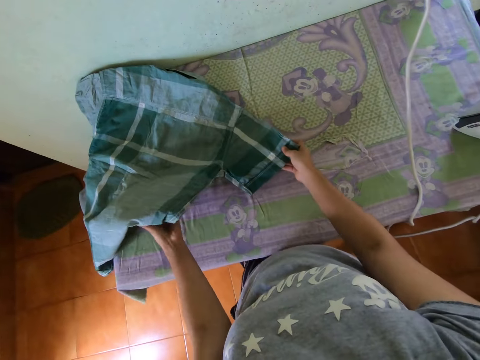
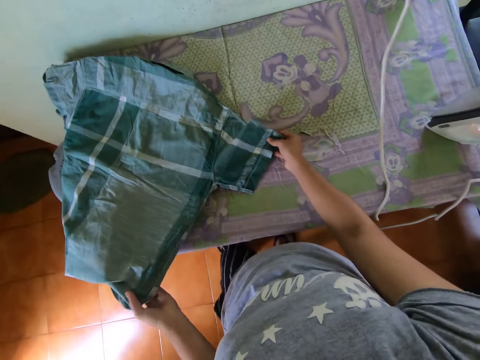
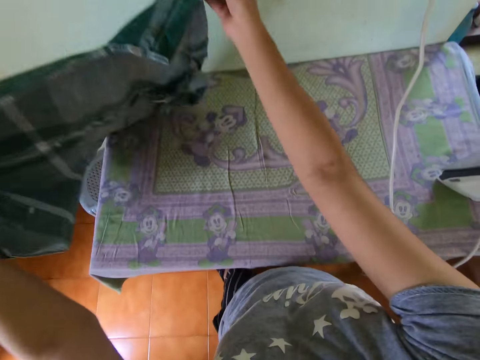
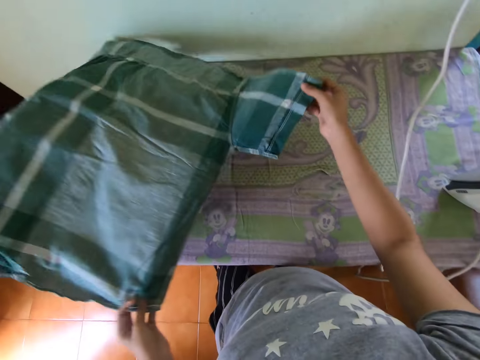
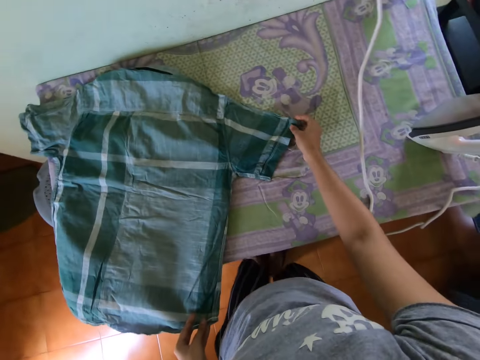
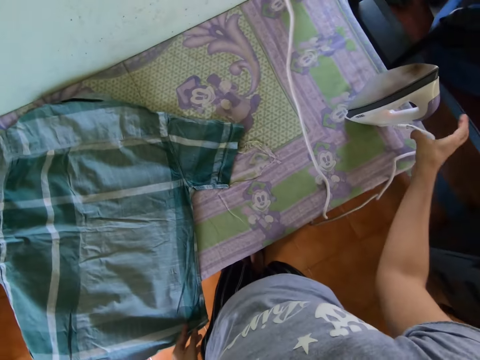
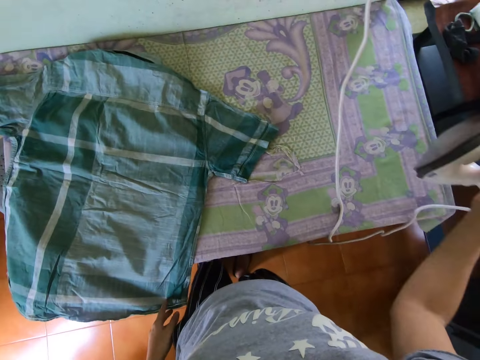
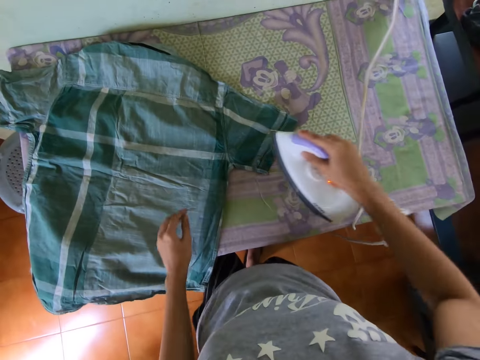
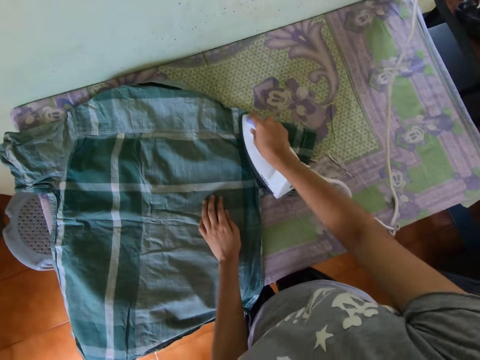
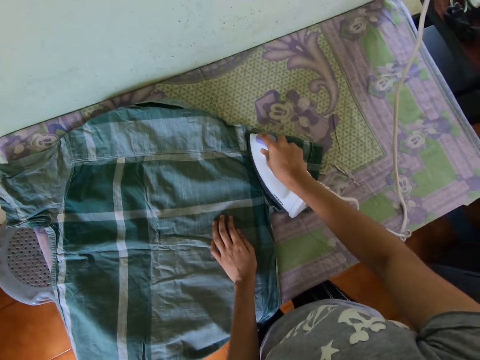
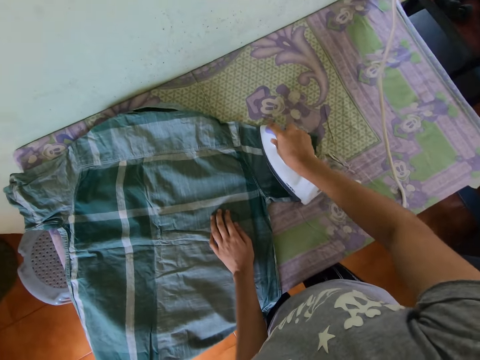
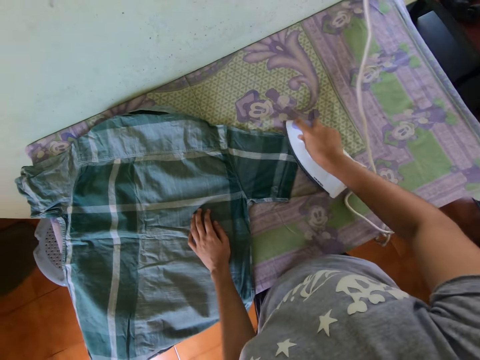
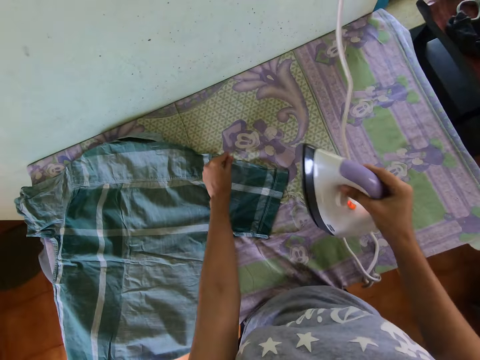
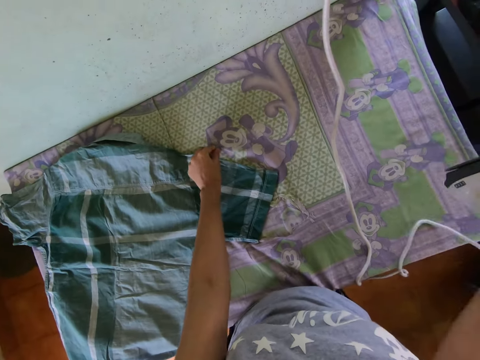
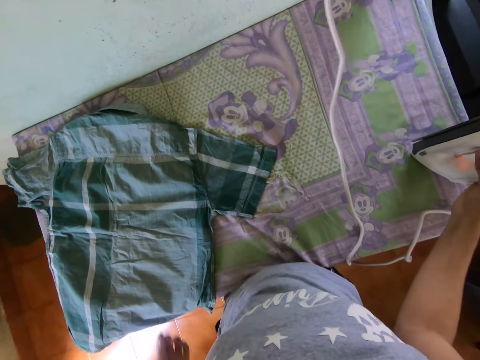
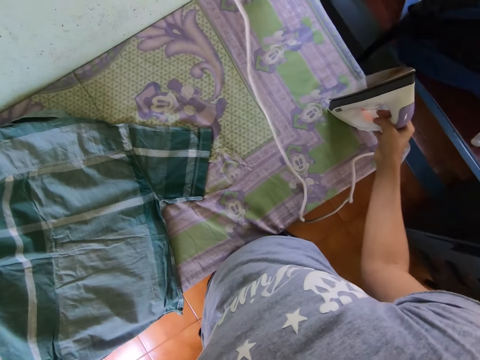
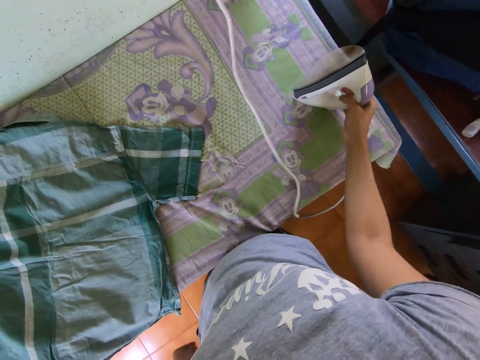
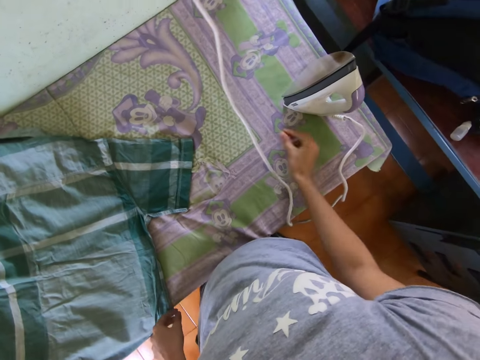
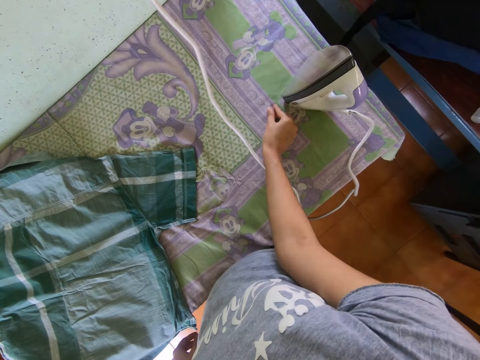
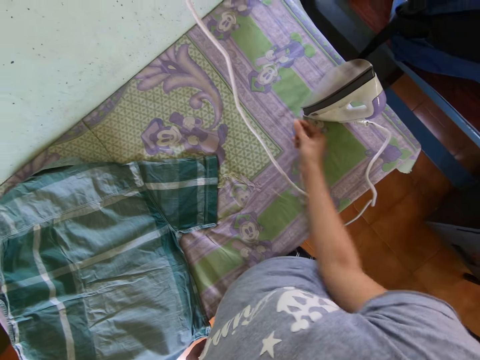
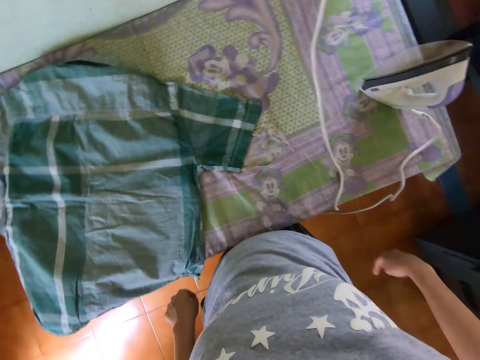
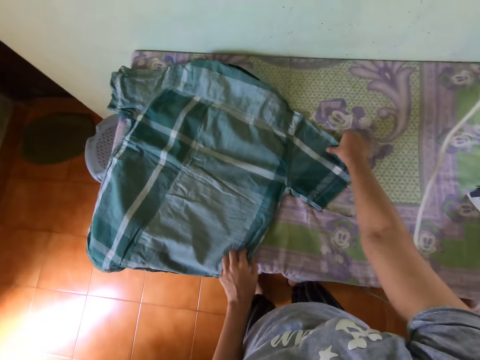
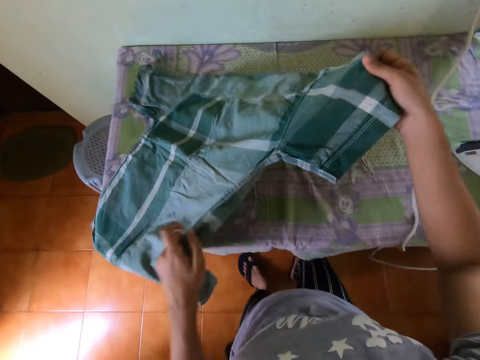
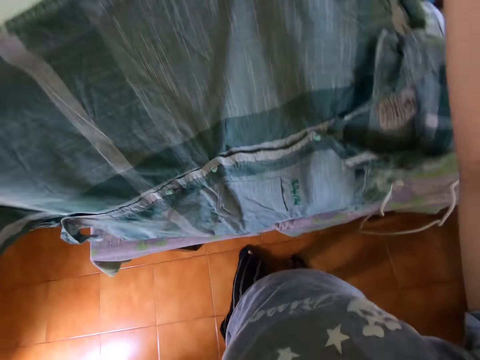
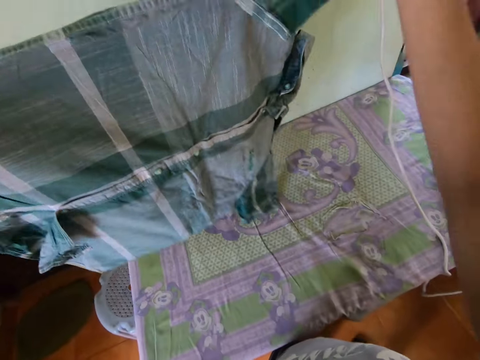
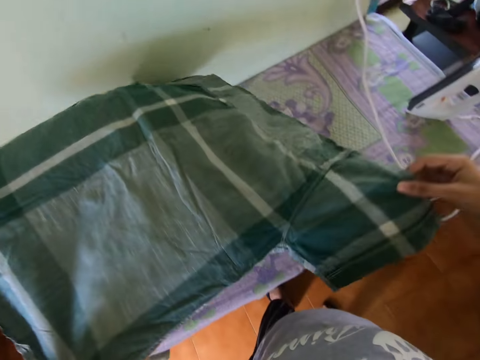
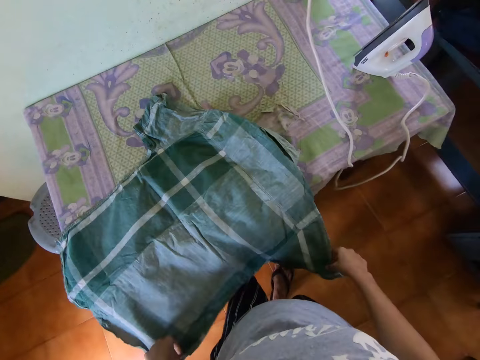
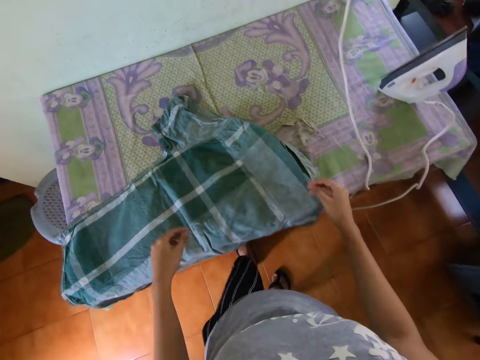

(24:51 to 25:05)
The camera wearer picks up the iron or iron box. They iron the shirt using the iron box. They put the iron on the table. They flip the shirt and straighten the shirt.

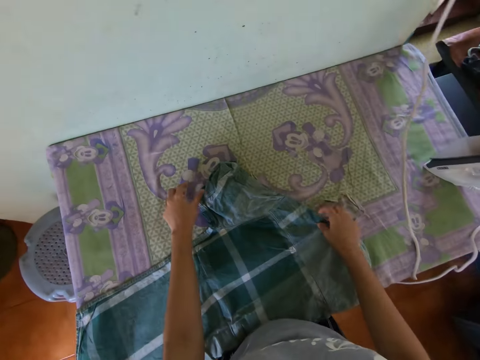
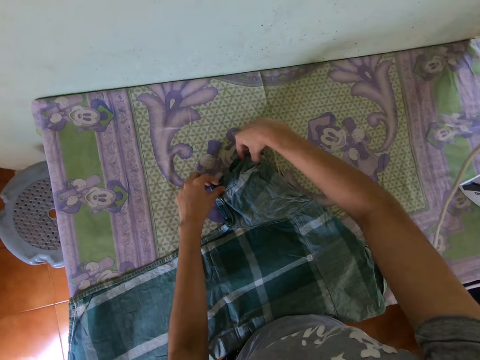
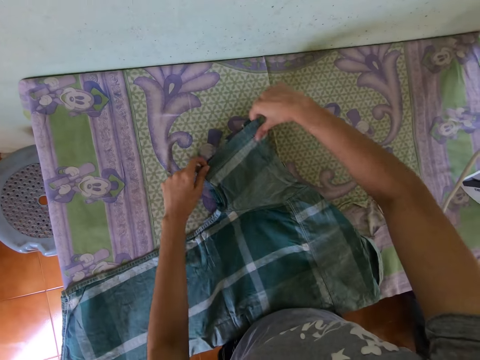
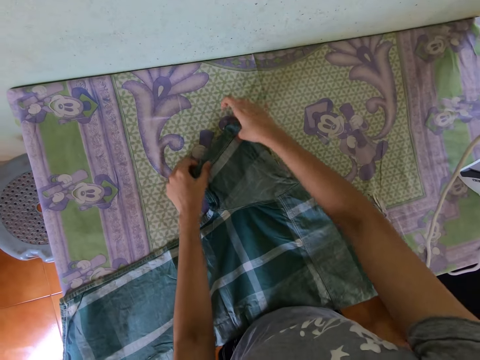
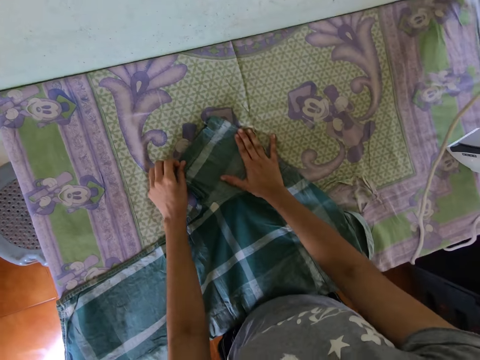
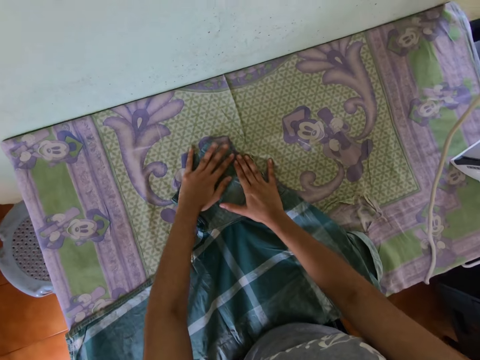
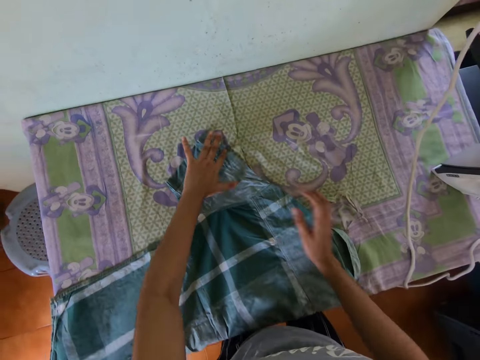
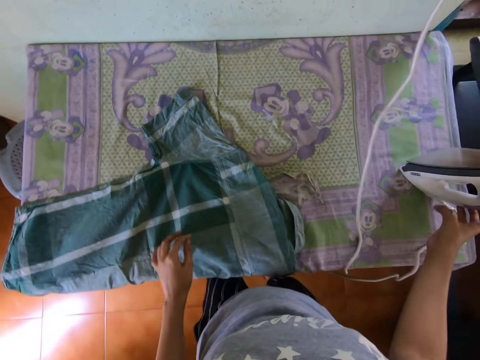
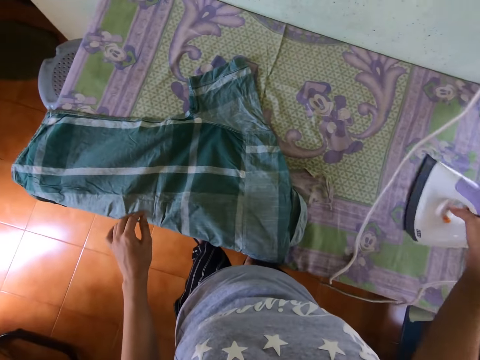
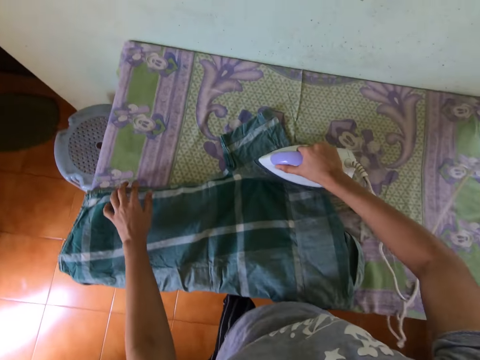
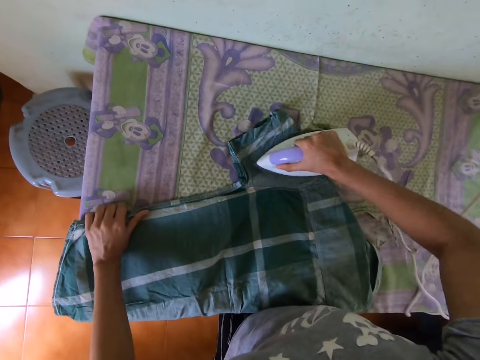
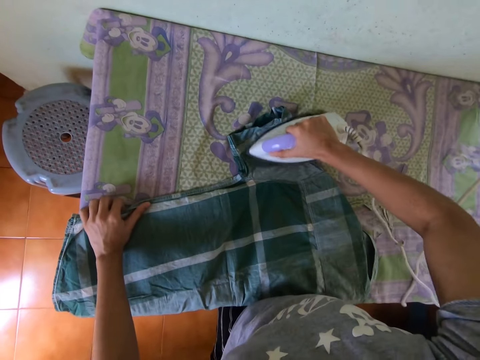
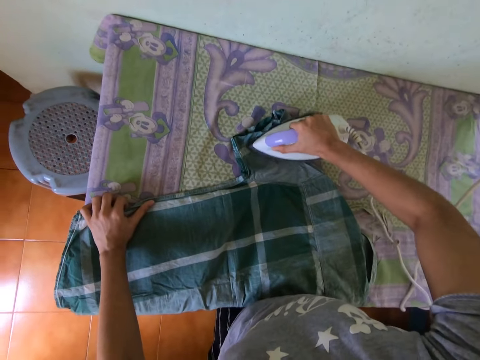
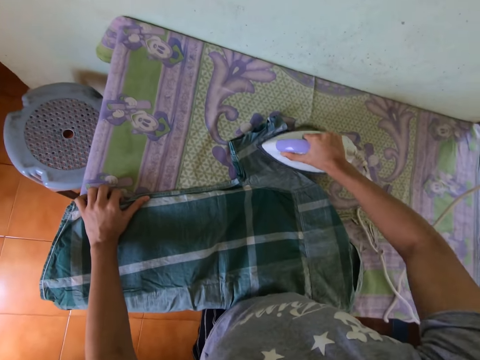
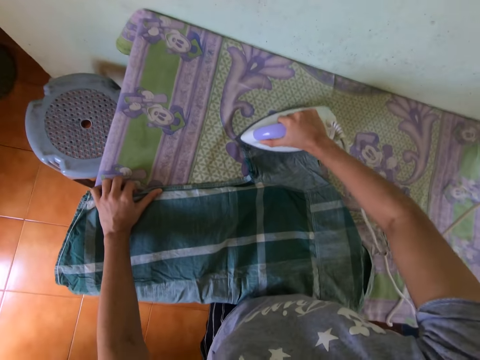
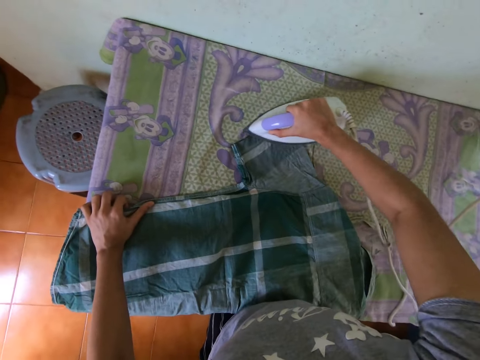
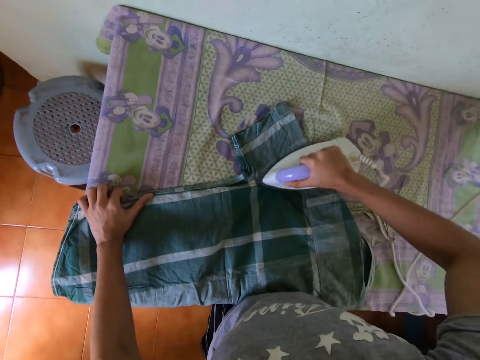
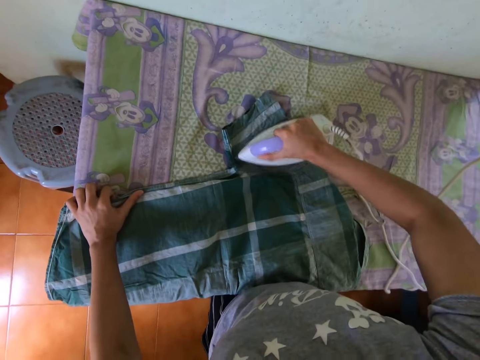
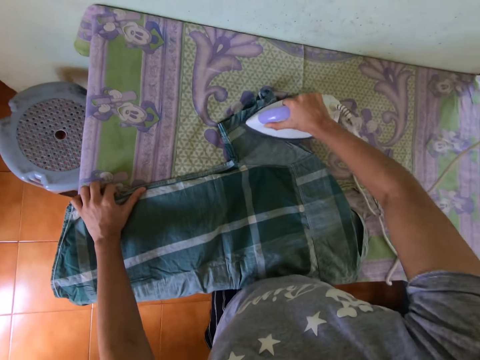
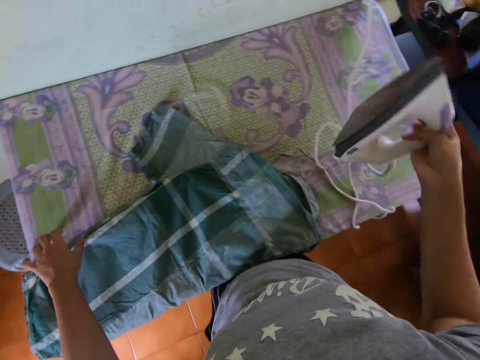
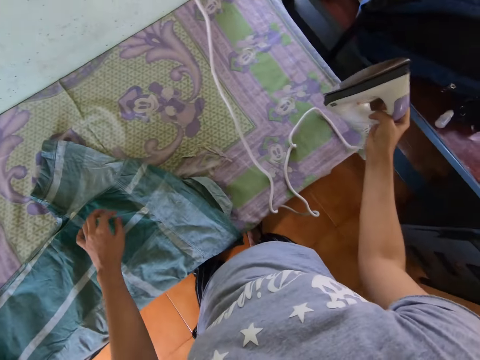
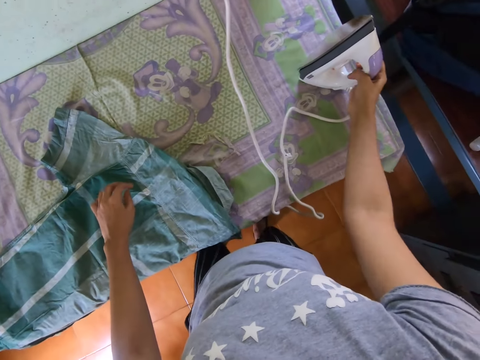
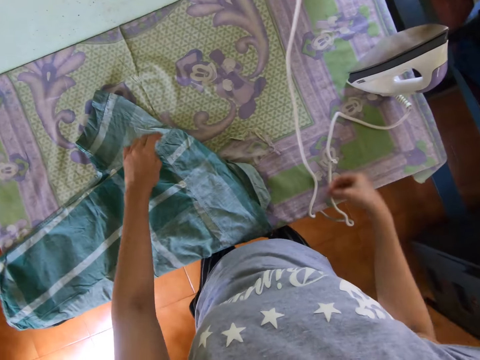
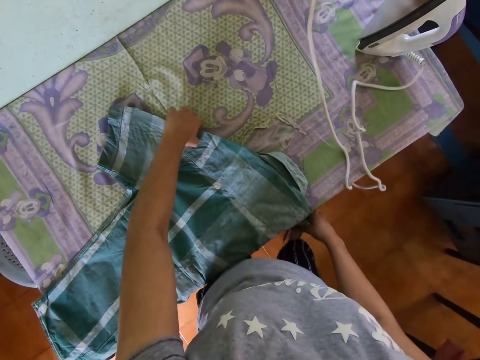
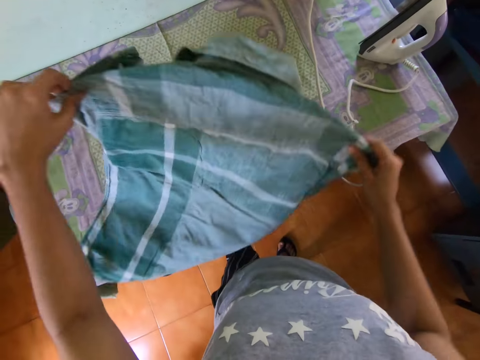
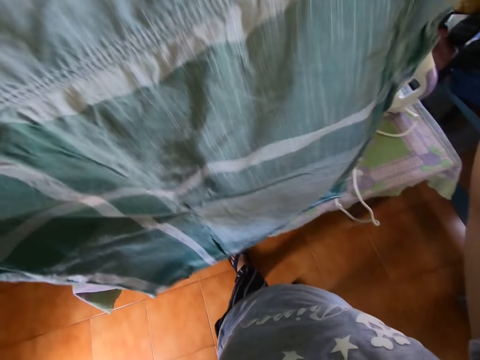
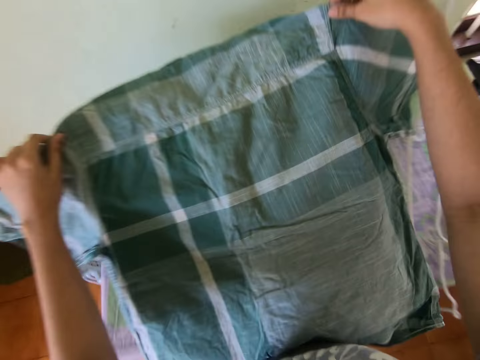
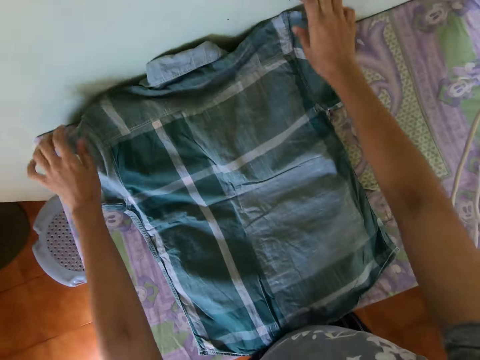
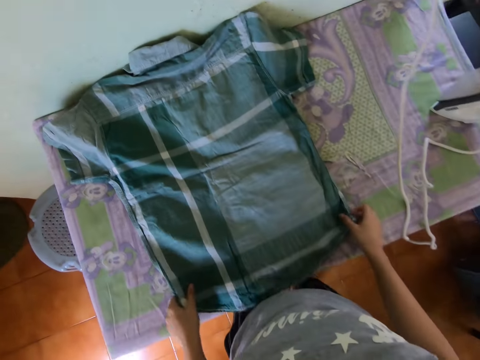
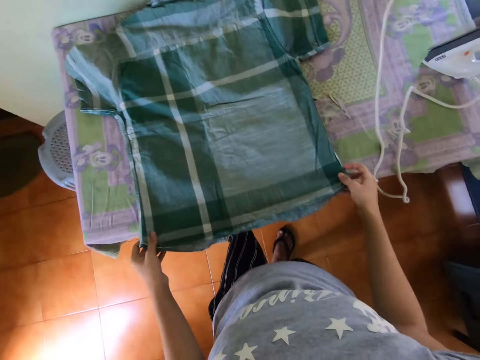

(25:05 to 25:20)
The camera wearer holds the shirt. They pick up the iron or iron box. They iron the shirt using the iron box. They put the iron on the table. They lift the shirt, straighten the shirt, and put down the shirt.
